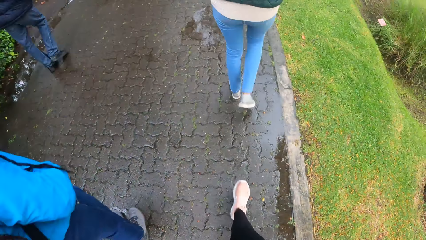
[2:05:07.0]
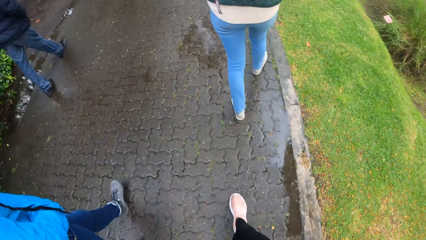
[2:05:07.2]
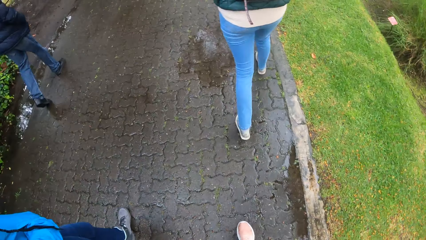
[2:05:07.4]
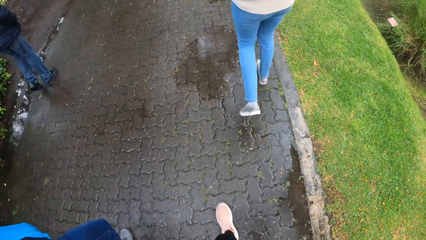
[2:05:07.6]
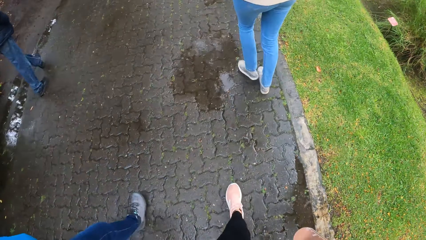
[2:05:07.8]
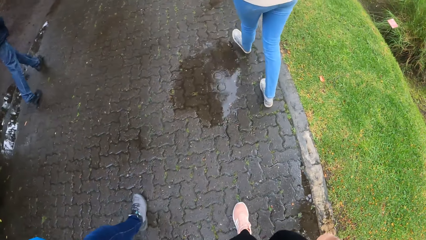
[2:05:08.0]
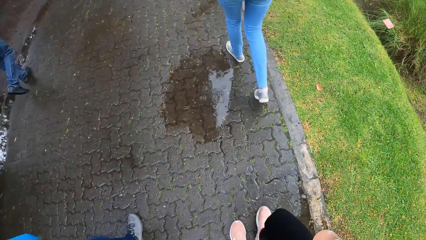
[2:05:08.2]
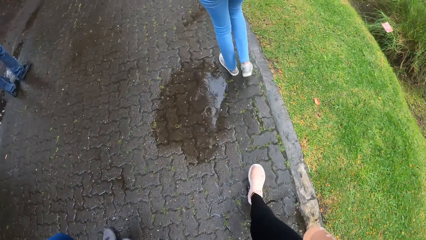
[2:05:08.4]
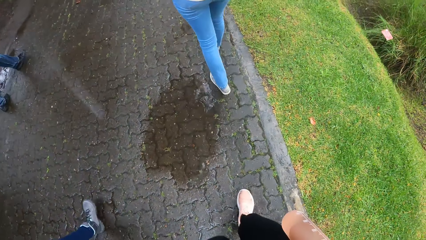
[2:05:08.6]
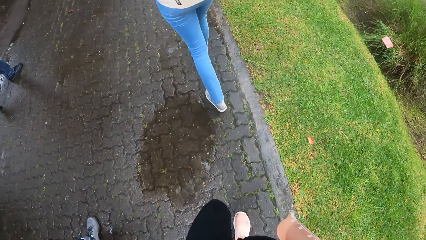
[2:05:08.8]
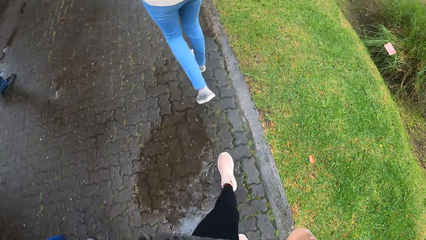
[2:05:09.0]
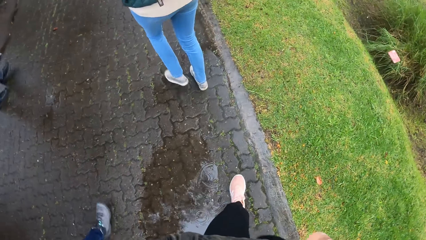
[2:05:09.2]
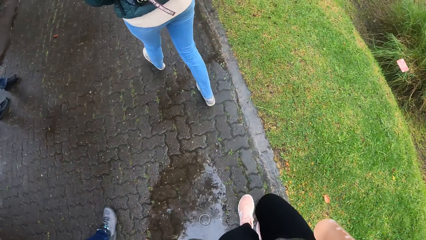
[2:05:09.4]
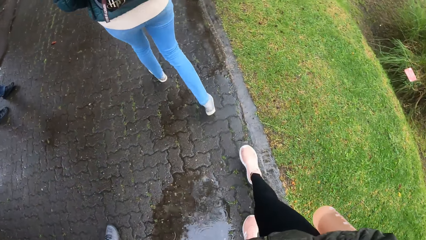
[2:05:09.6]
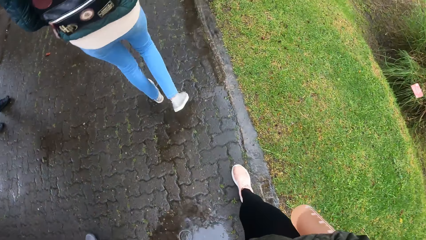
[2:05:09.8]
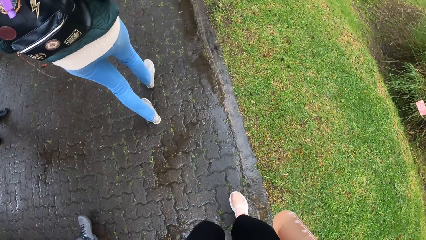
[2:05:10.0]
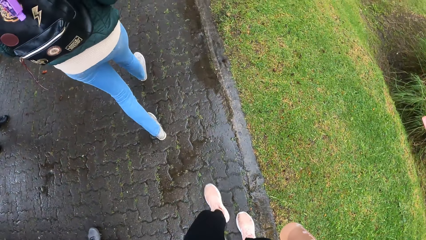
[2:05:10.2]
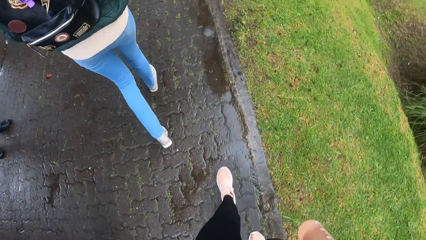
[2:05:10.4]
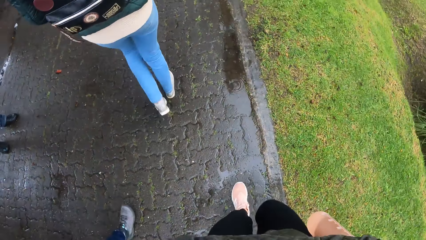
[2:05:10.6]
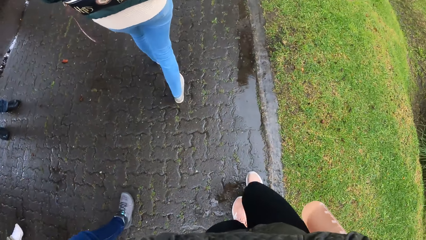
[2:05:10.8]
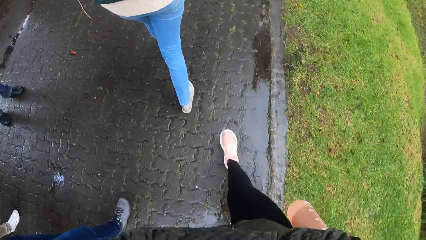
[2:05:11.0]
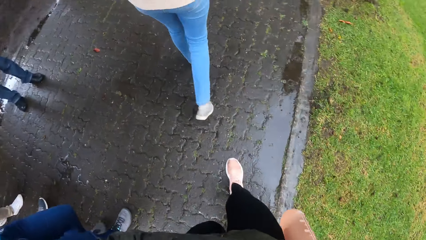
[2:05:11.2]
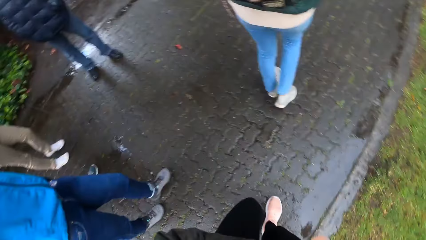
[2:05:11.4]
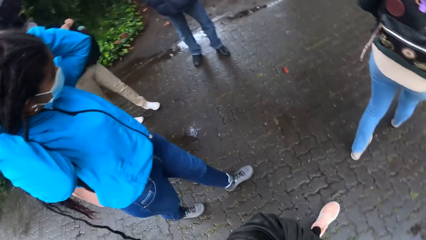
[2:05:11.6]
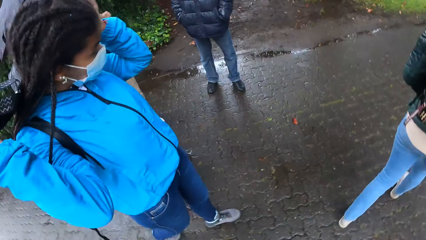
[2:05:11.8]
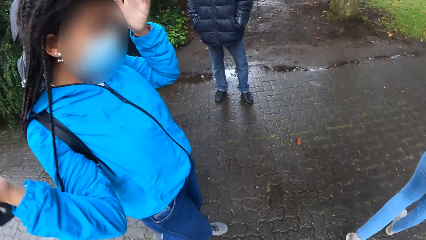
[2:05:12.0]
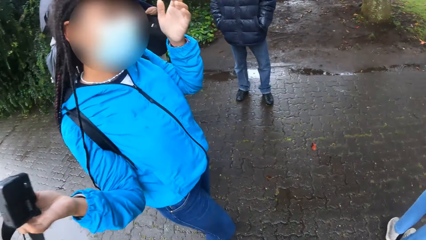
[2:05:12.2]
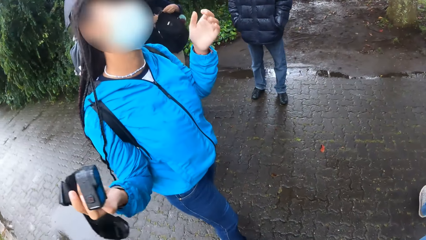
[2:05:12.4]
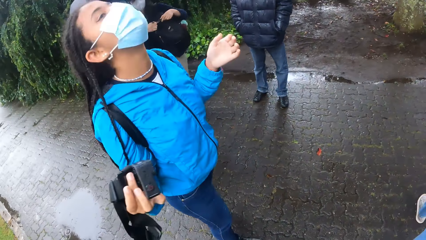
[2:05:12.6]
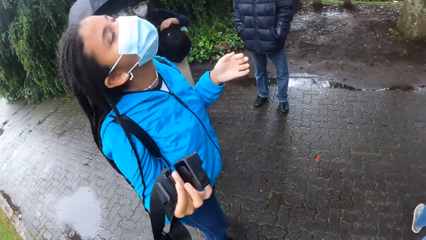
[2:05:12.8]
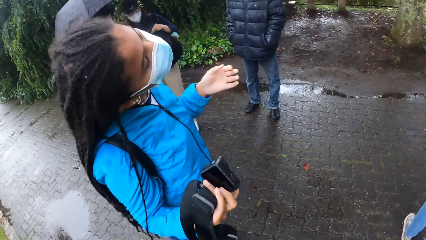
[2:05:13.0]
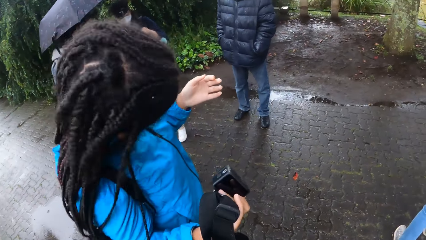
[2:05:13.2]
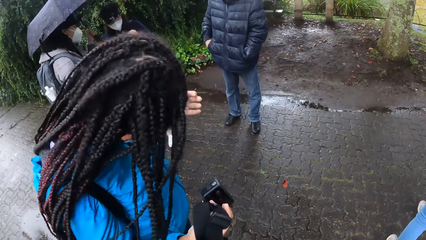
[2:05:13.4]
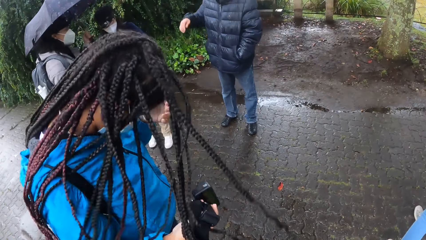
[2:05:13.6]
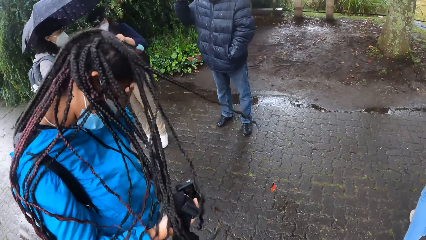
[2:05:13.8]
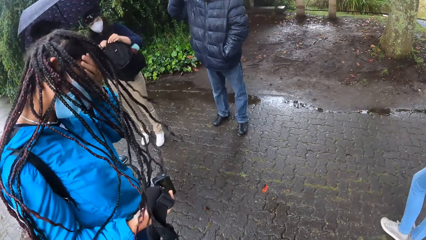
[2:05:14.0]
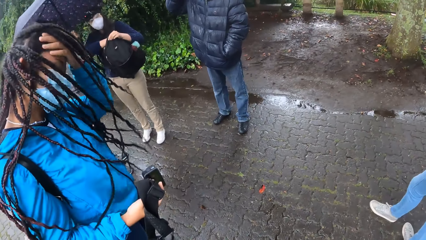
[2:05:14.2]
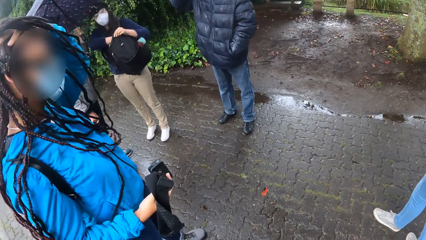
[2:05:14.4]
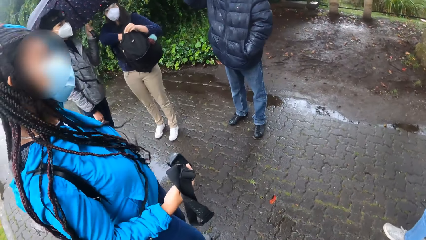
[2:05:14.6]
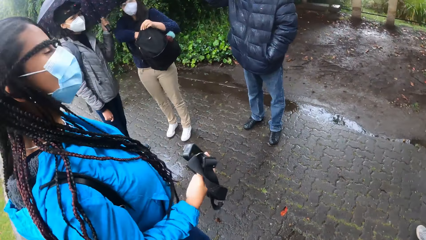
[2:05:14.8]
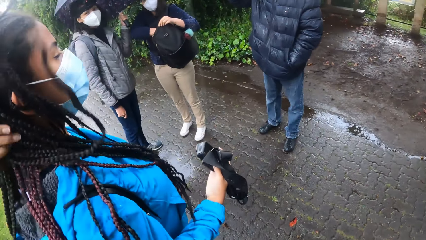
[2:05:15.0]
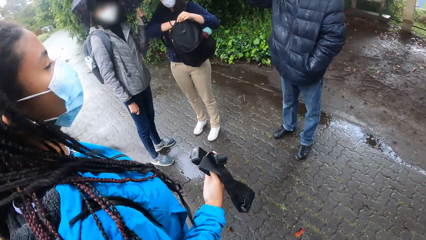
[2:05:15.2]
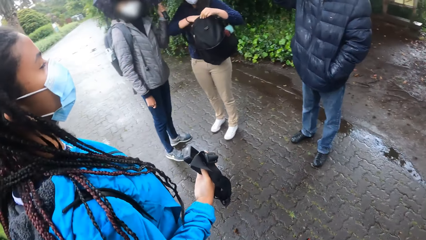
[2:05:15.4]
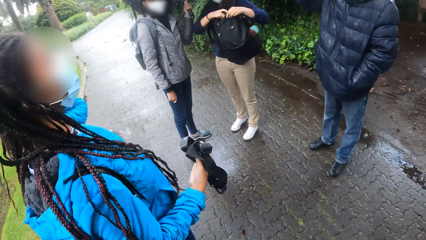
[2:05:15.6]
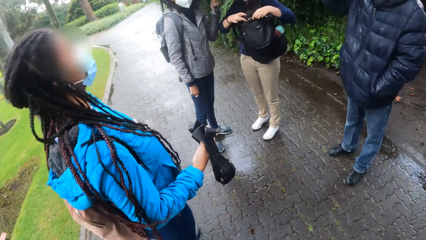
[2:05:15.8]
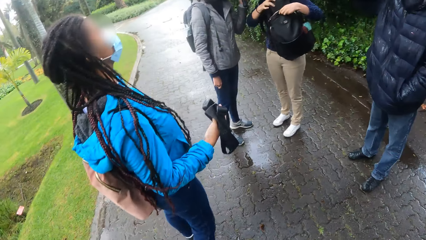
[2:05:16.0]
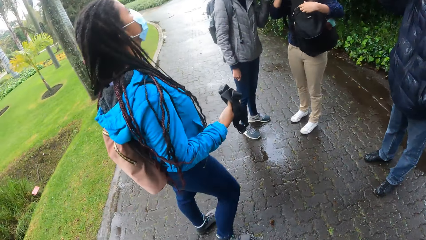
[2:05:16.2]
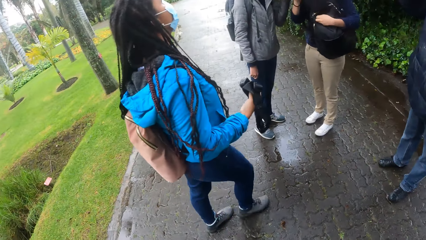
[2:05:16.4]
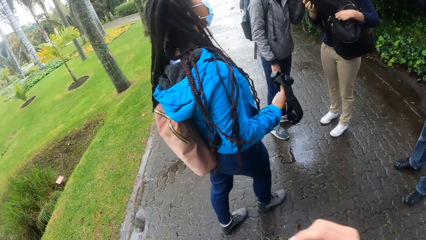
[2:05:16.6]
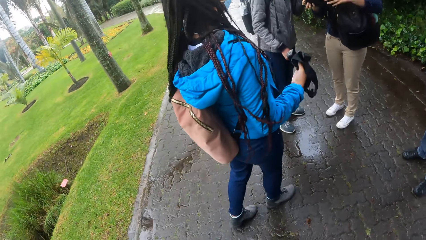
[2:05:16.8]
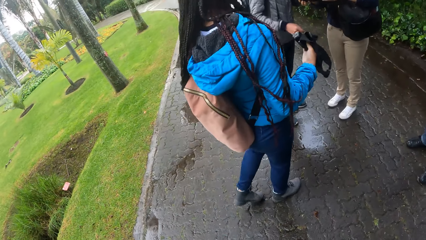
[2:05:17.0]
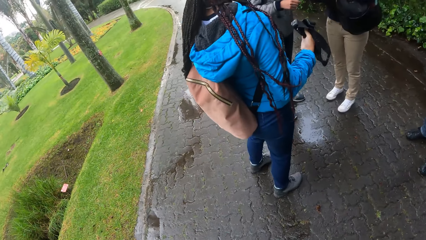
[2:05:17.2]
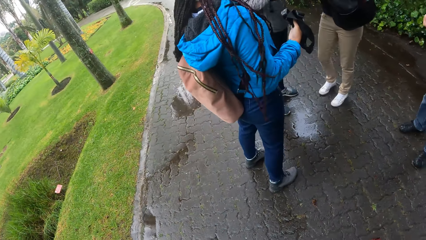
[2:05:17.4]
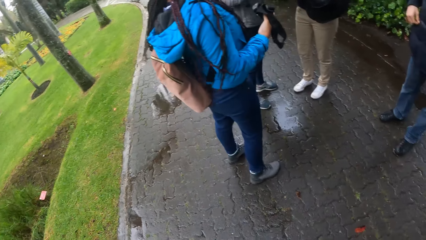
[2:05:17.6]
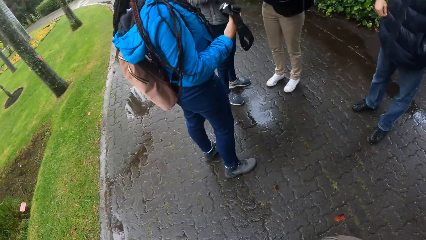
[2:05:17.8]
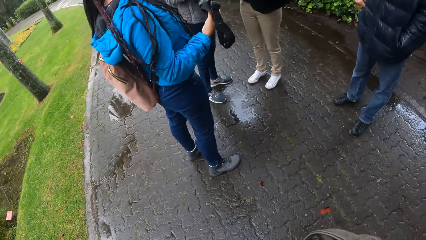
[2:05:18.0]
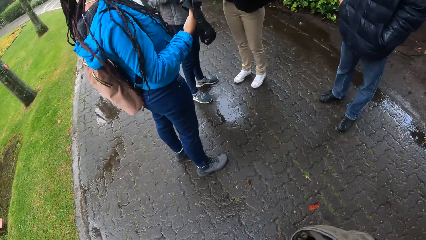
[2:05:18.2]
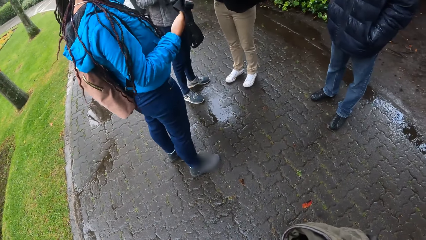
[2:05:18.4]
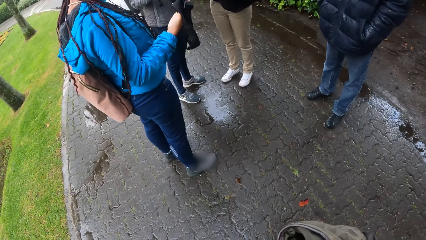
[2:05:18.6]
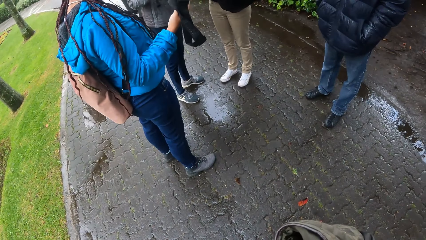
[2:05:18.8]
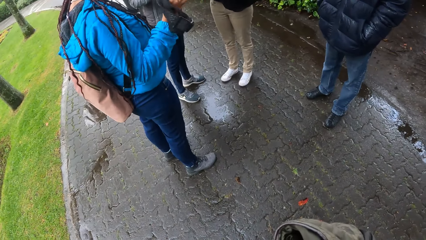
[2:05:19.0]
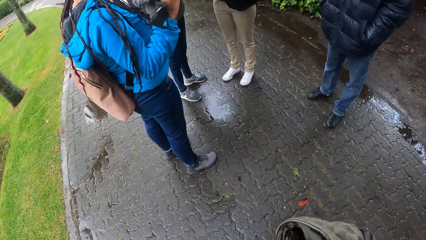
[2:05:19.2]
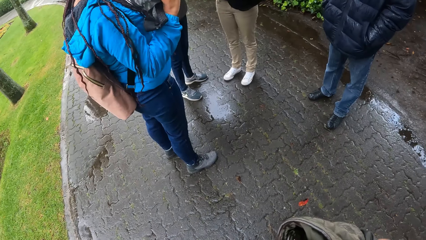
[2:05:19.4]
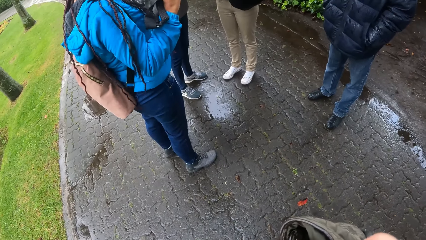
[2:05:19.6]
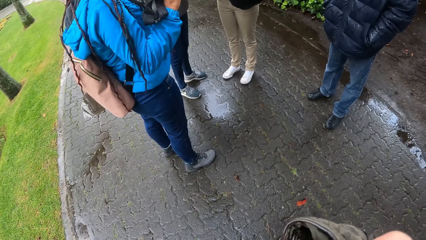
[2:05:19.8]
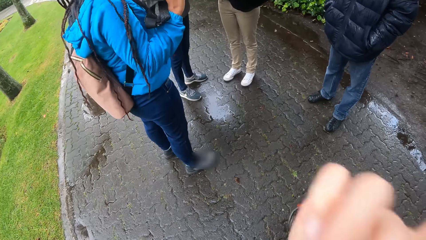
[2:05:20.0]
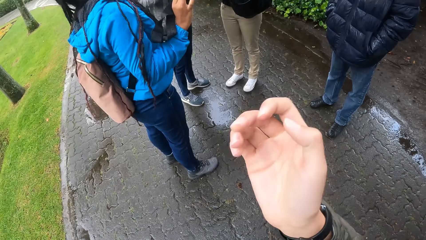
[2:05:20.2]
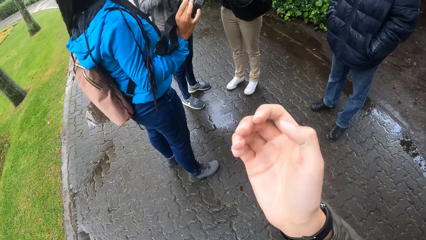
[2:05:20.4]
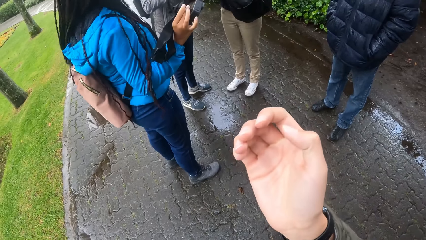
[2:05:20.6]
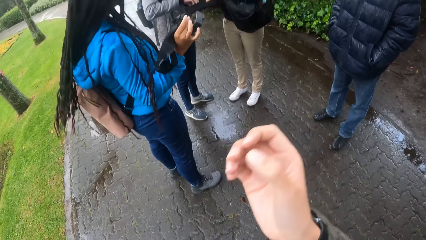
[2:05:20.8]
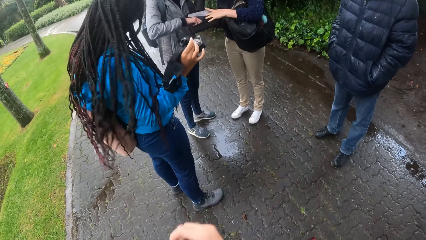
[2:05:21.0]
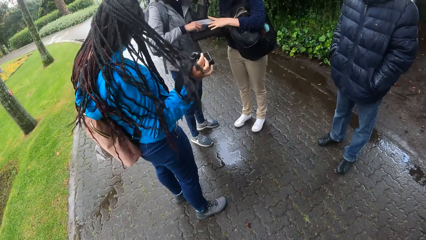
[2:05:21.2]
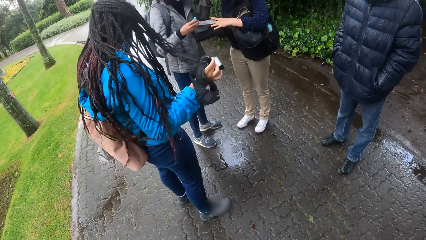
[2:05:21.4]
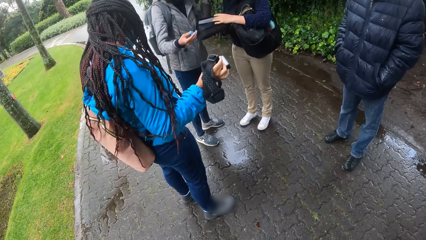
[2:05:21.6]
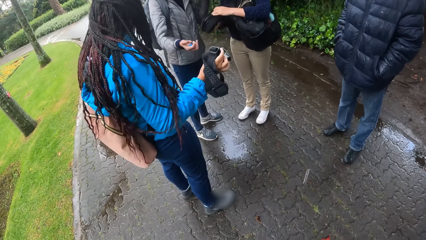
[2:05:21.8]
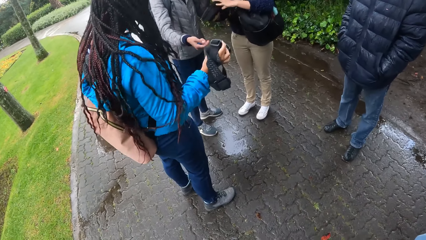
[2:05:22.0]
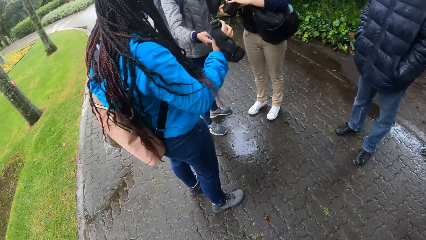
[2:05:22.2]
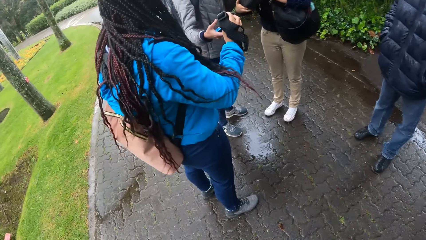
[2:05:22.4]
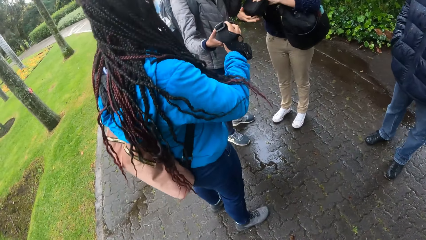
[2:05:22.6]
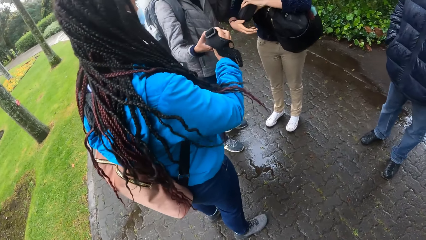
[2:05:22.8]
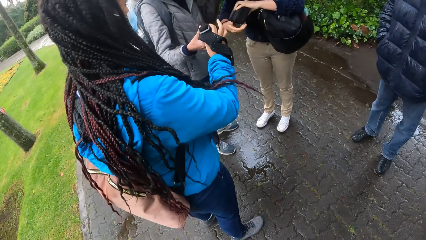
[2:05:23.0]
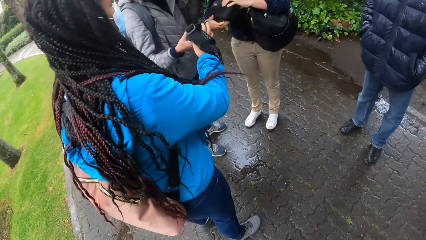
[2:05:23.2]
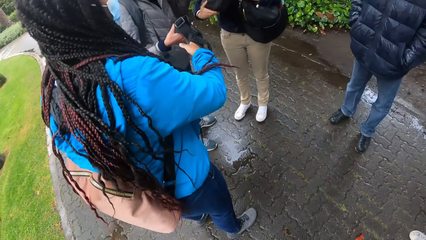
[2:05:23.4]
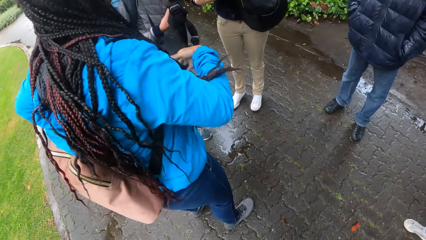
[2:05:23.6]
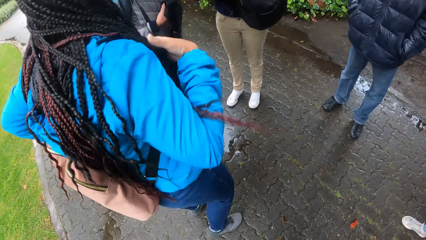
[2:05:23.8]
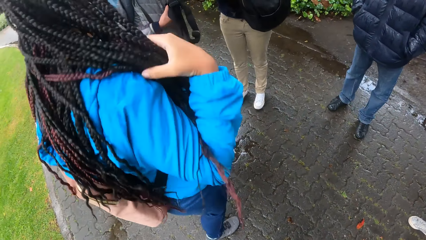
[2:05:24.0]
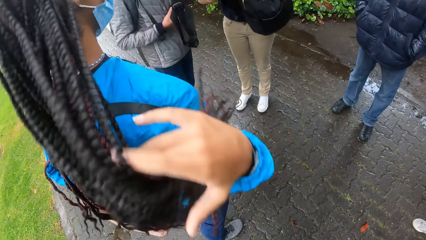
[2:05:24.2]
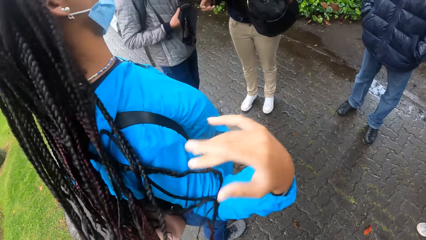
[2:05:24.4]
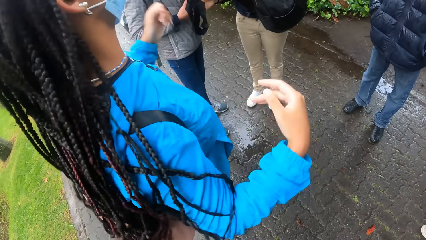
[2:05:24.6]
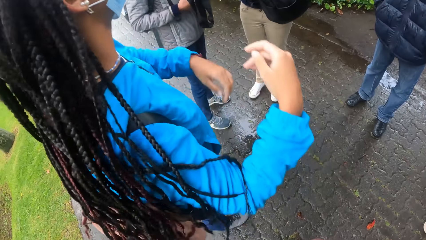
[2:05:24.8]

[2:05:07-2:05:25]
A woman removes a camera from her head with her right hand. The camera wearer shakes her head. The woman flips her hair with her left hand. A man lifts her right hand towards his face. Another woman puts her right hand into a backpack on her left shoulder. The second woman takes a pouch from the backpack on her left shoulder with her right hand. The first woman walks towards a third woman. The second woman fiddles with the pouch with both hands. The camera wearer inspects her hand. The first woman flips her hair. The third woman takes a battery from the pouch in the second woman's hands. The second woman closes the pouch in her hands. The first woman passes the camera in her right hand to the third woman's right hand. The first woman flips her hair with her right hand.
